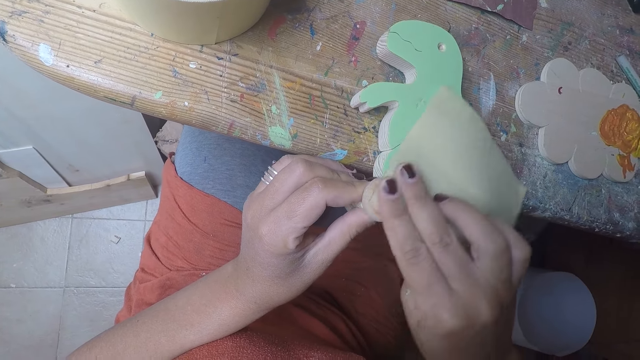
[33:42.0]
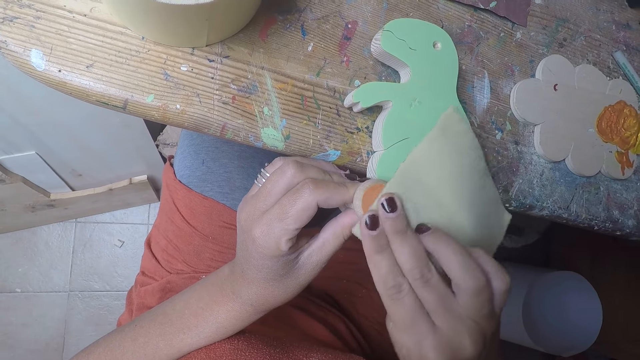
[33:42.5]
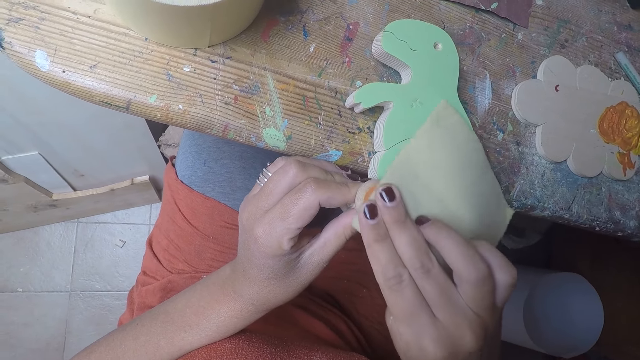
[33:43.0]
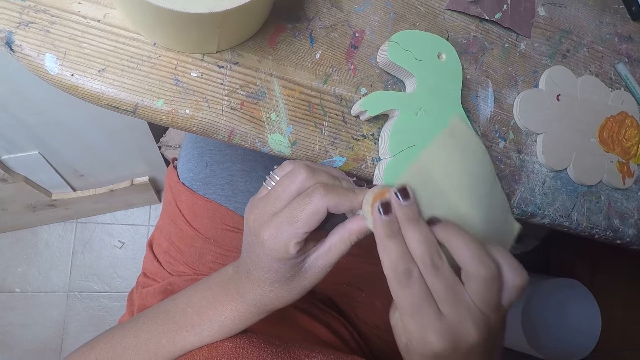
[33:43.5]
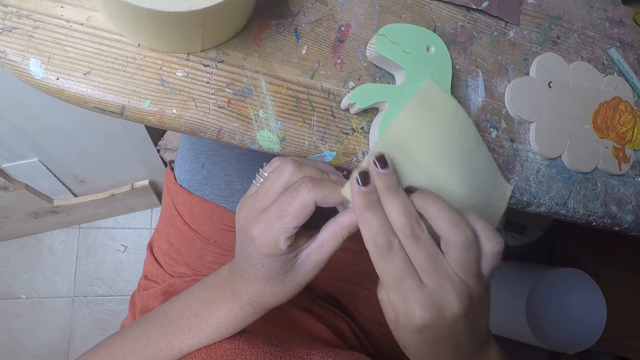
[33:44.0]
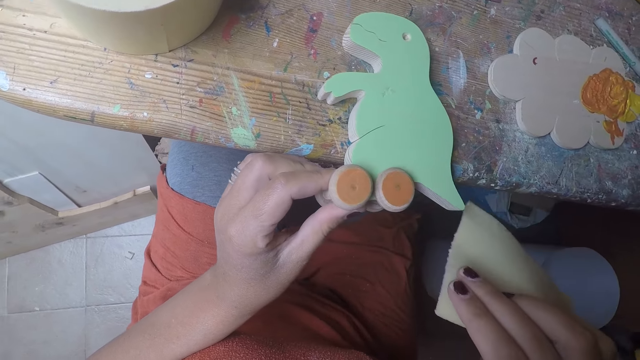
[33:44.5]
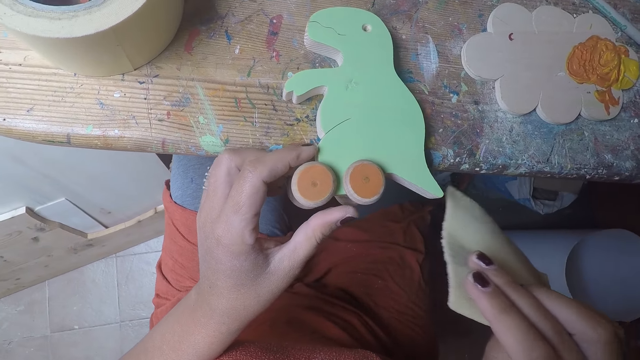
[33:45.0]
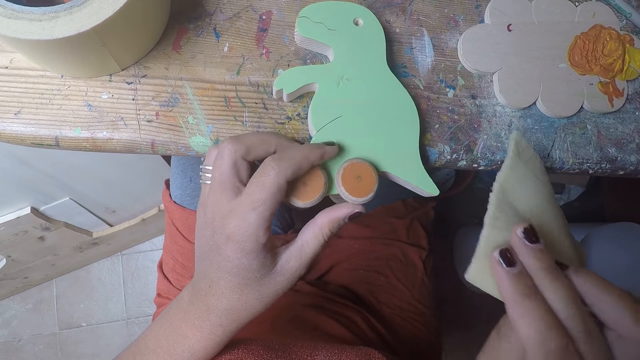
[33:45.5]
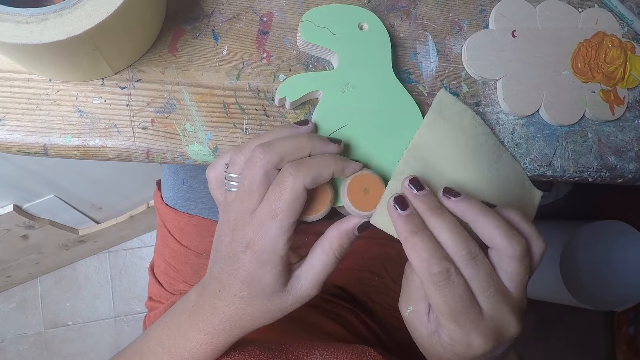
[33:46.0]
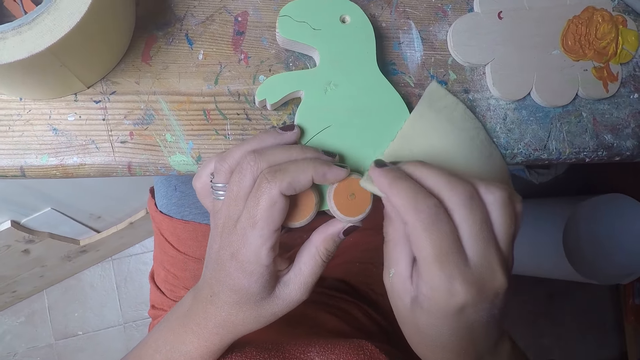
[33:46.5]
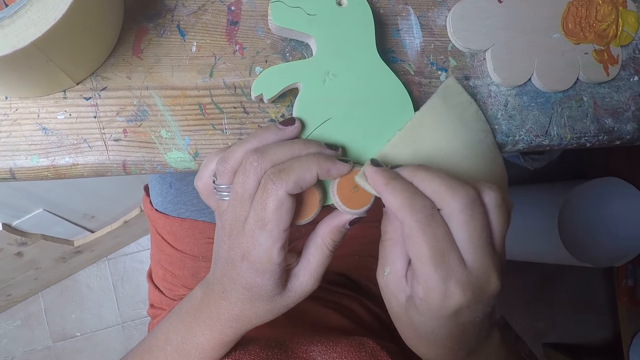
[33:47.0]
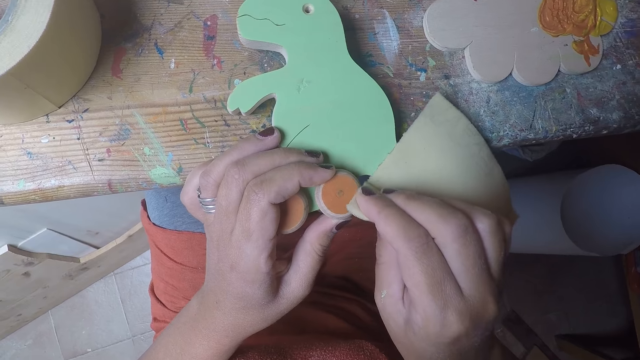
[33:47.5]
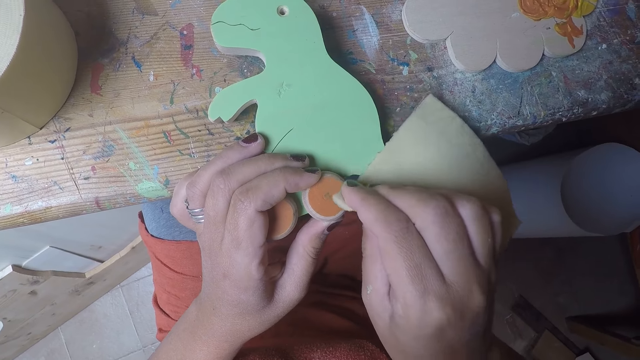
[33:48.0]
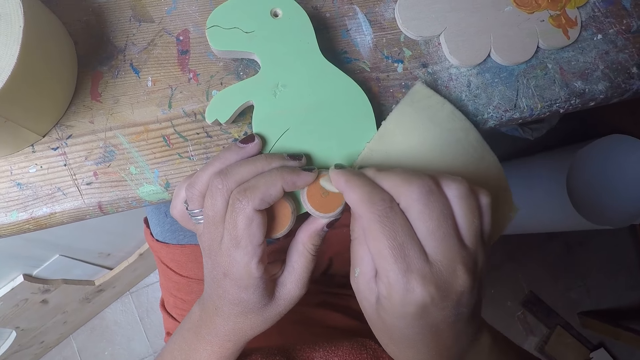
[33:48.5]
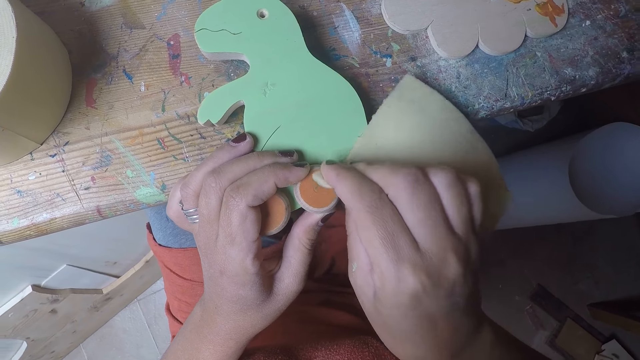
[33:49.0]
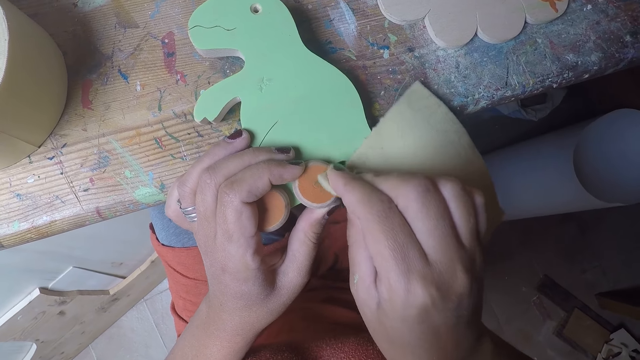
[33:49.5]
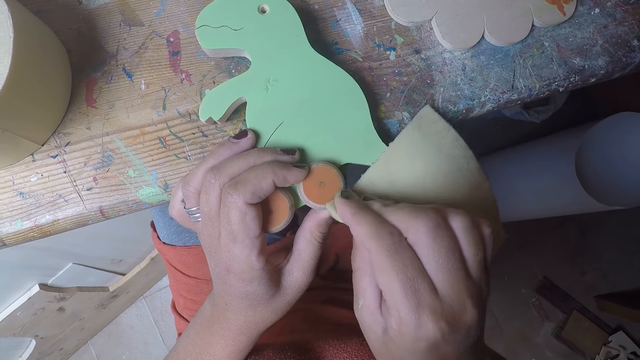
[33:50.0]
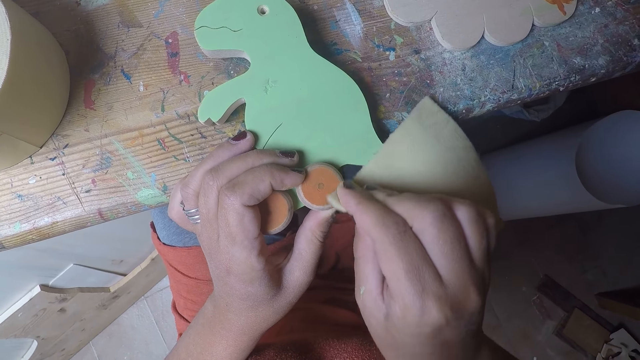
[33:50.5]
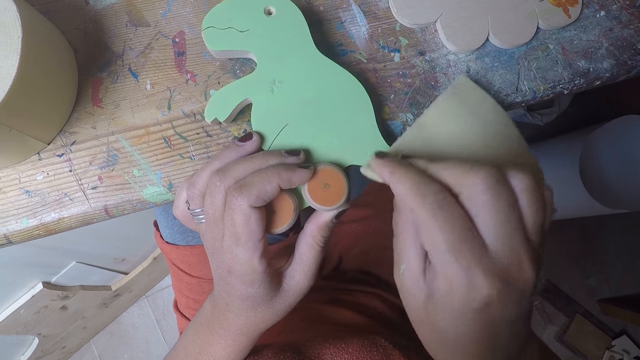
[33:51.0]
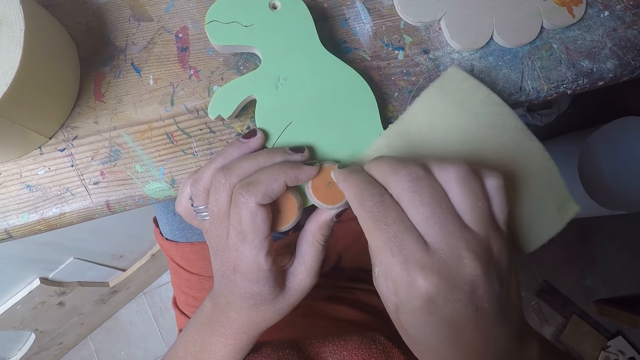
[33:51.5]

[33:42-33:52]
The camera wearer wipes the wood craft using a sponge.

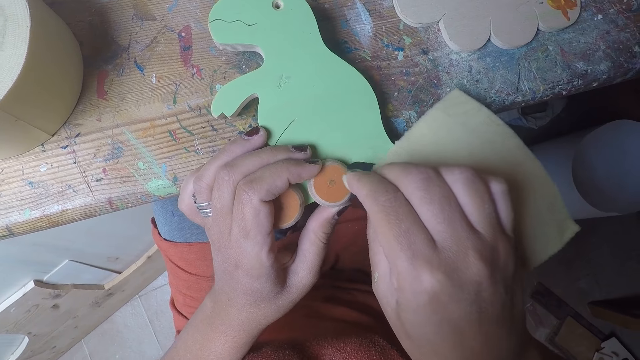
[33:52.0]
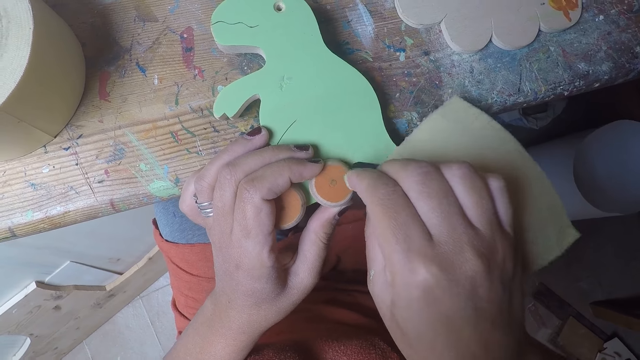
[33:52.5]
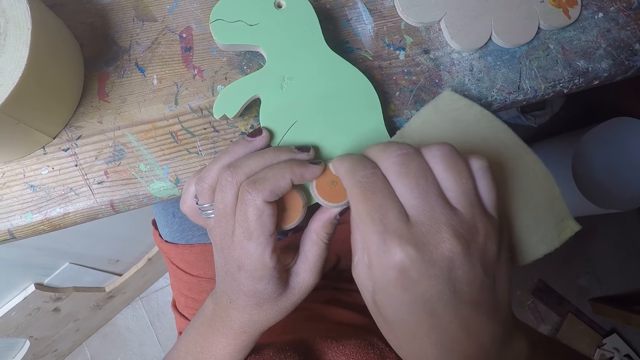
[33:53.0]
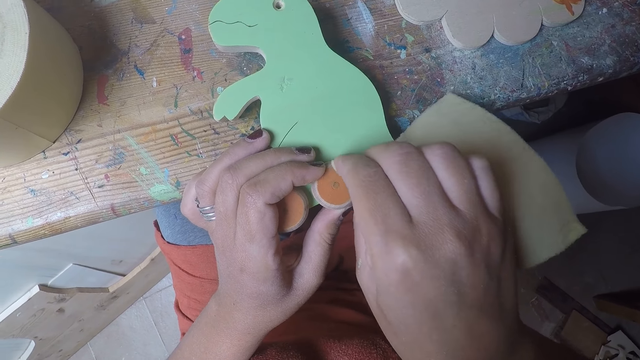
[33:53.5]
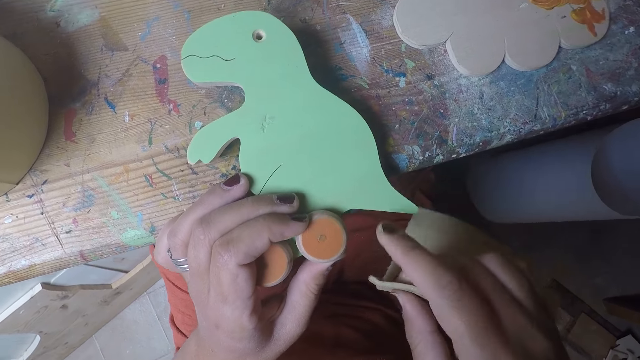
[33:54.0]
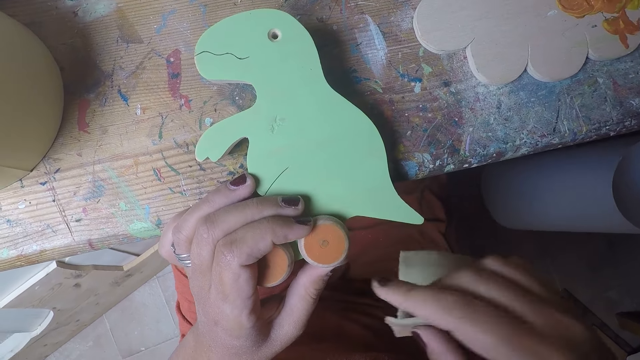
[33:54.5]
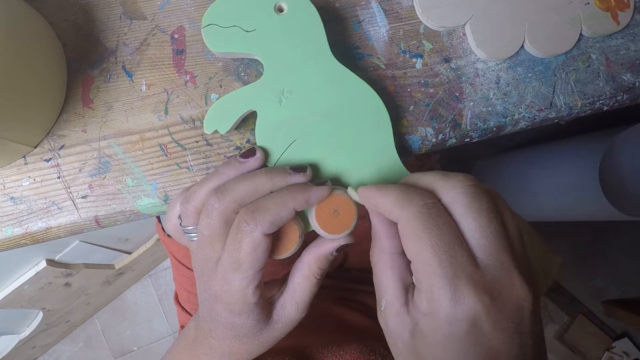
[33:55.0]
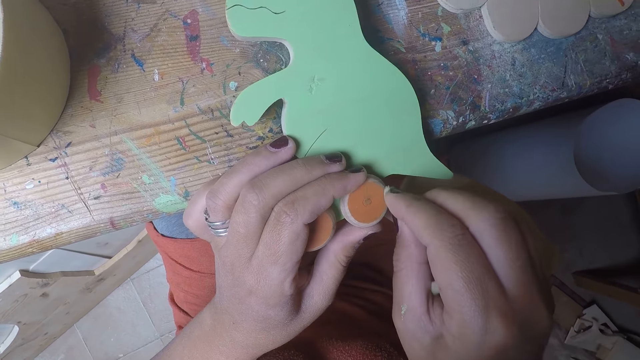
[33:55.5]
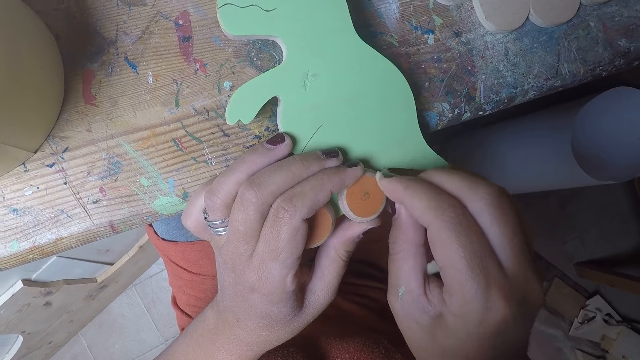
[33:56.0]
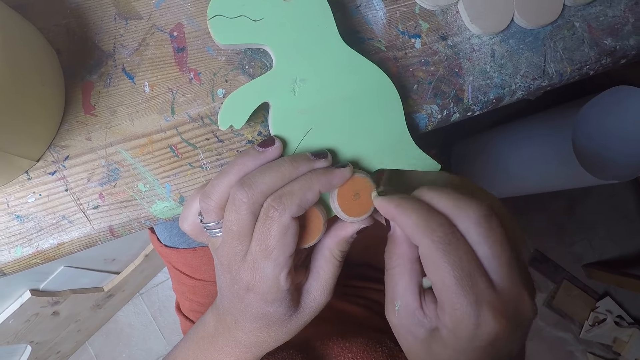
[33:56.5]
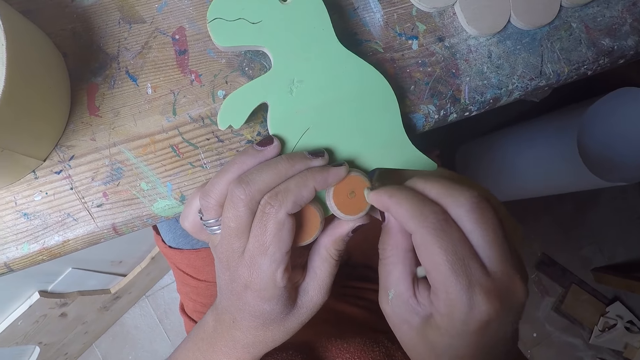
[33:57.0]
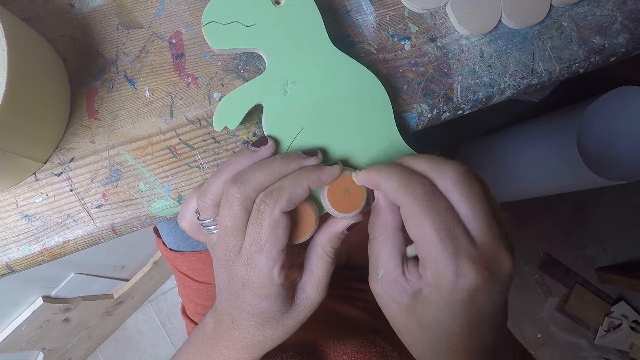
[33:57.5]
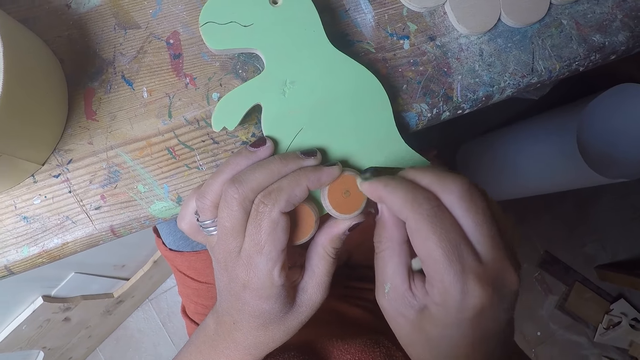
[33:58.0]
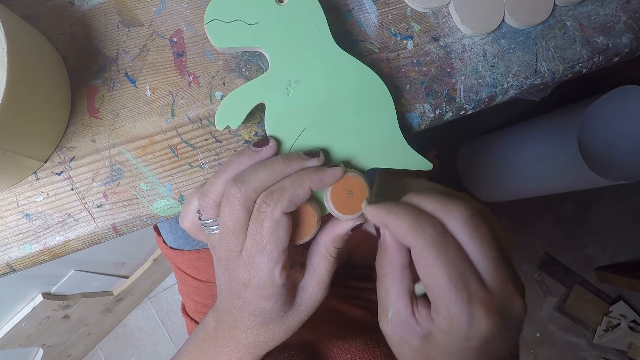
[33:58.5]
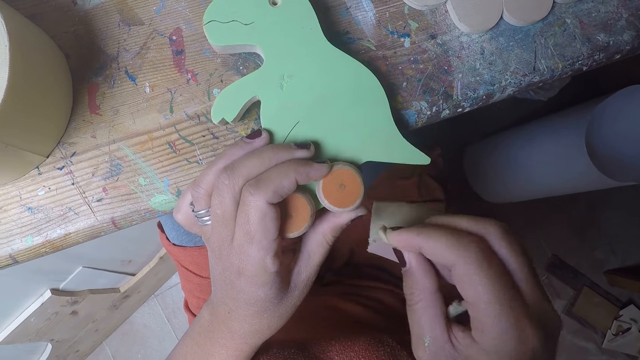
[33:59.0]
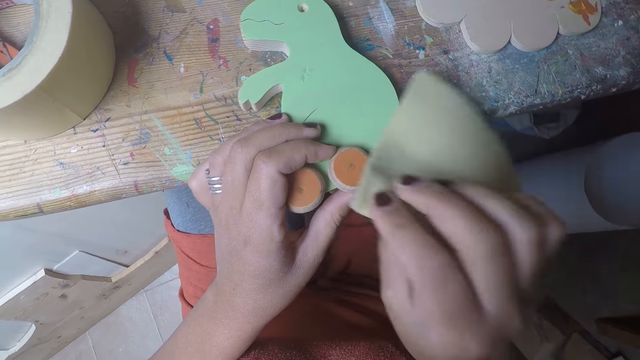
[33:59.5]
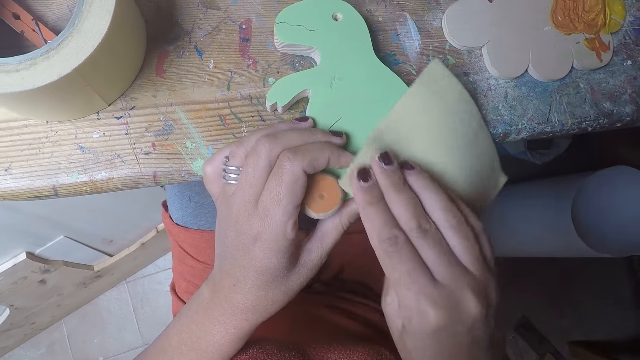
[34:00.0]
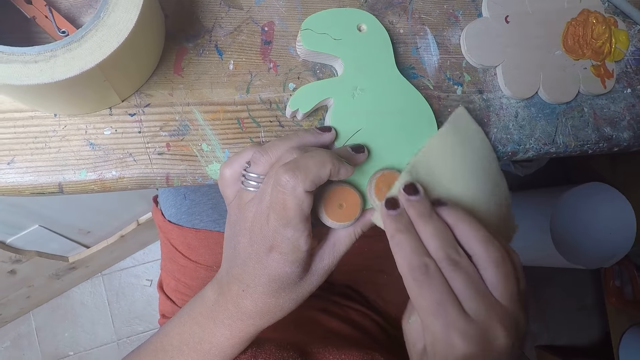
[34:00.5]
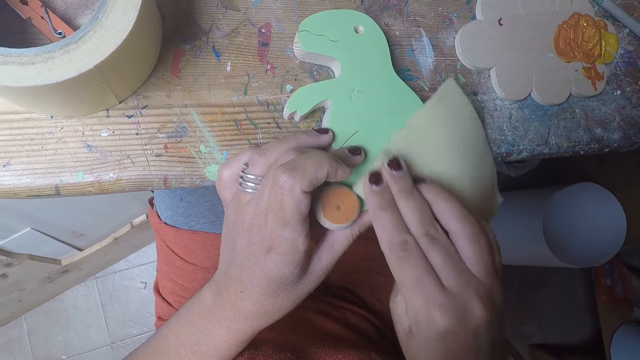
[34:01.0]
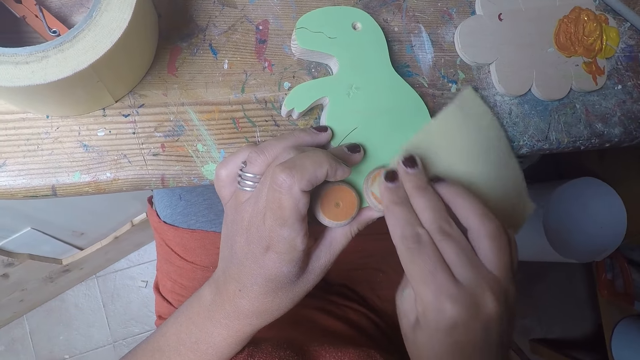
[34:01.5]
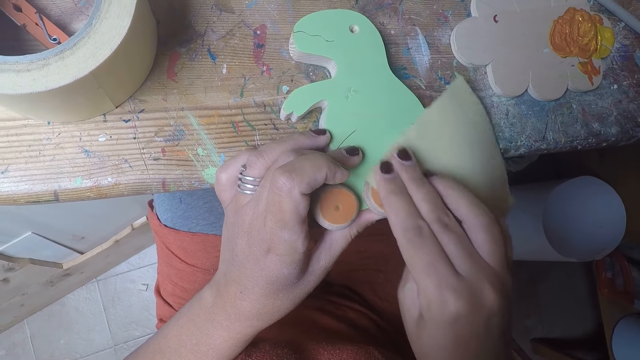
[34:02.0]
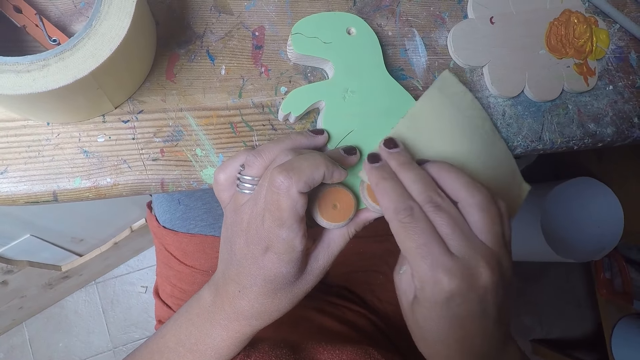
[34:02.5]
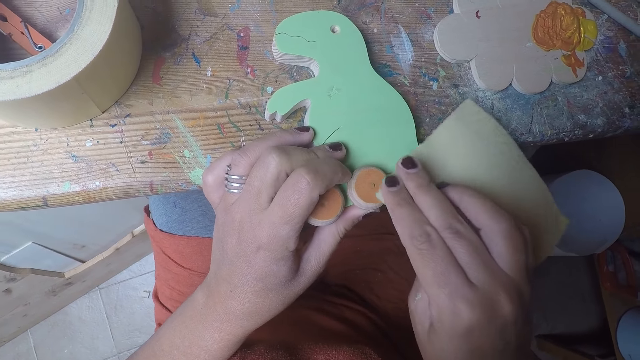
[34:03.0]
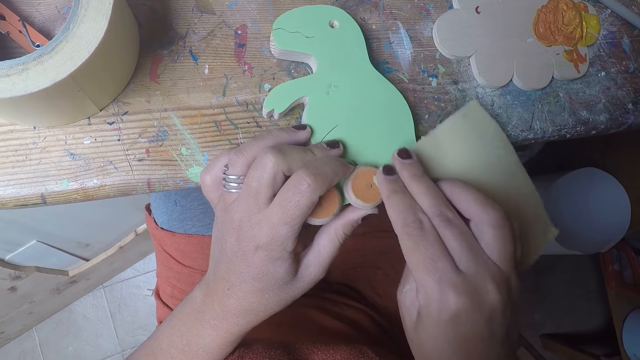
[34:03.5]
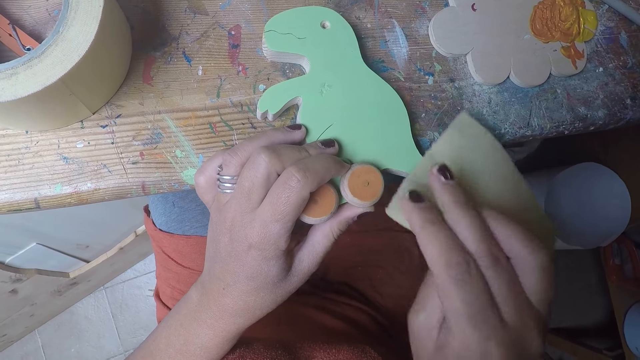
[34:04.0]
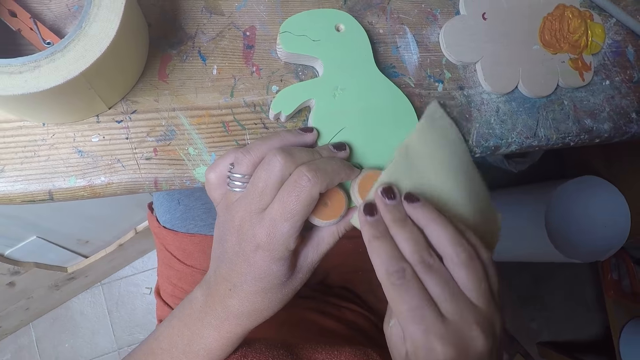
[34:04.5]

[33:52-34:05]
The camera wearer wipes the wood craft using a finger. They wipe the wood craft using a sponge. They wipe the wood craft using a sponge again.
